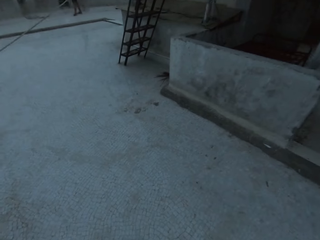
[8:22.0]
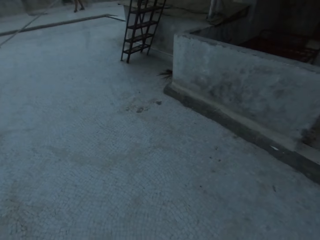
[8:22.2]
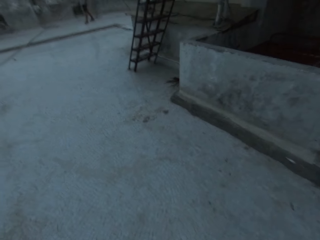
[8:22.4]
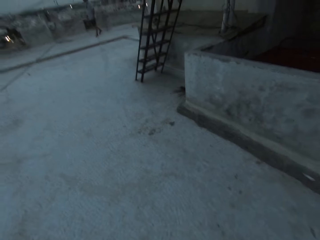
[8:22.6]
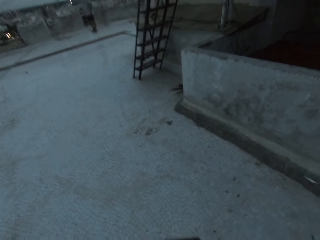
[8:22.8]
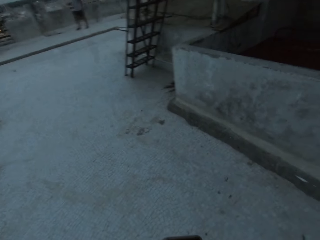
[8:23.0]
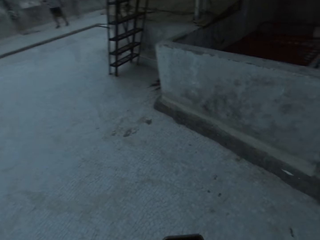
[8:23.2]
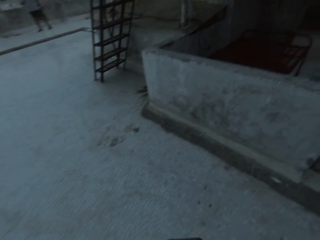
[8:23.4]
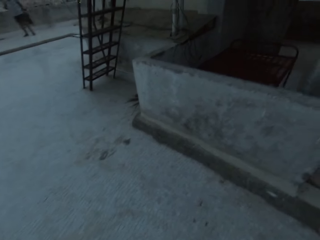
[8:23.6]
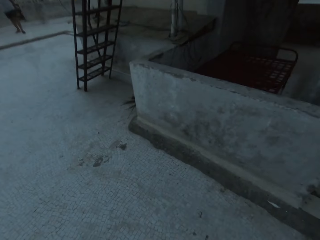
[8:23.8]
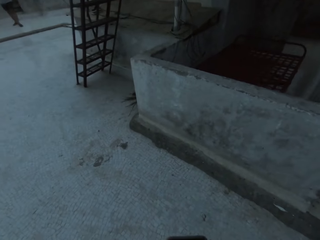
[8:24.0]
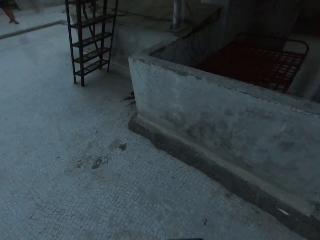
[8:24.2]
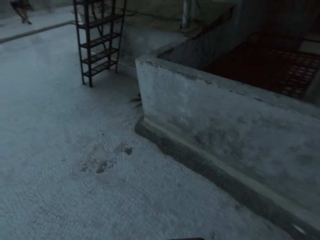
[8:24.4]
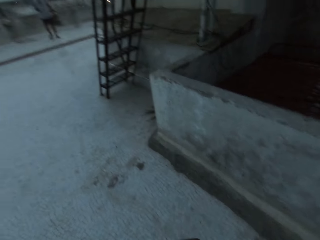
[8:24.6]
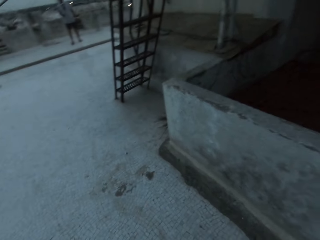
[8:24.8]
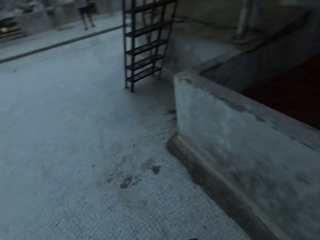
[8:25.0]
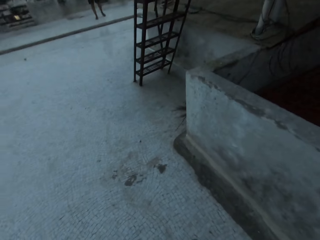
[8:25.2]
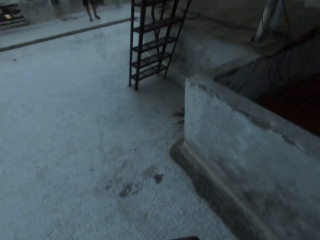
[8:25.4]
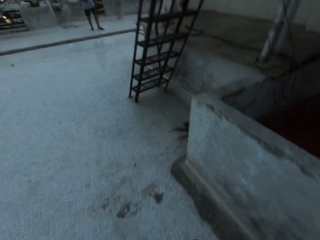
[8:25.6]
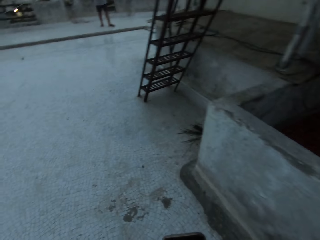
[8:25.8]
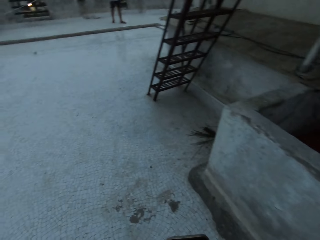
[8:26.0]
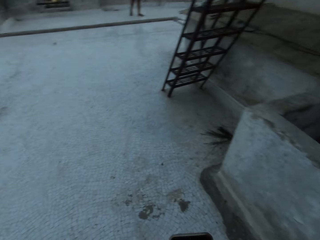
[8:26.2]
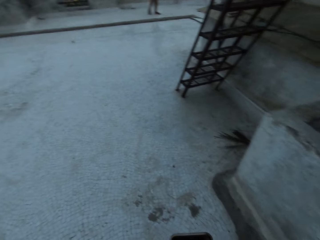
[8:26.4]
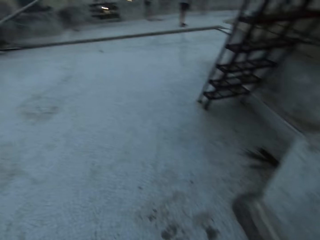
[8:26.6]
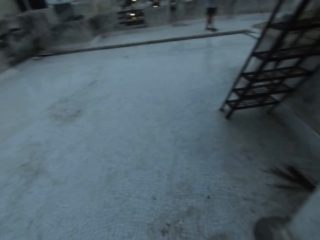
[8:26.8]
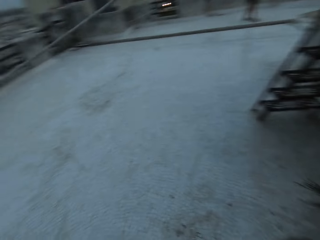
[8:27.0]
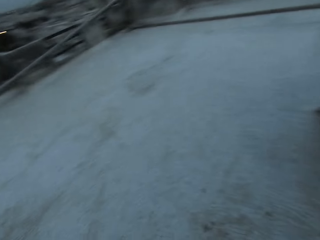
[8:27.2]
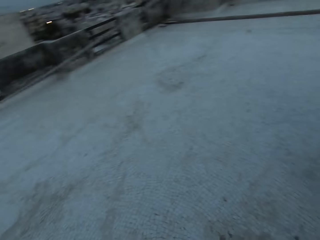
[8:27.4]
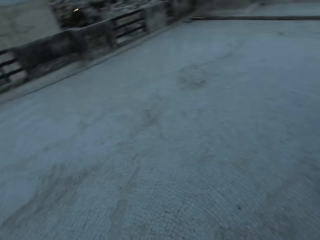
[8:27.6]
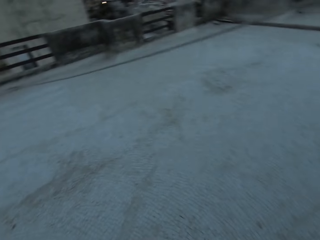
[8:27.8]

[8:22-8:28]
The camera wearer walks around the rooftop.

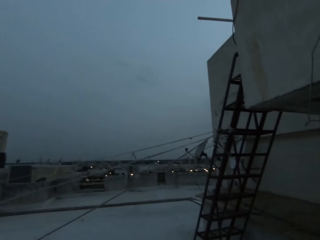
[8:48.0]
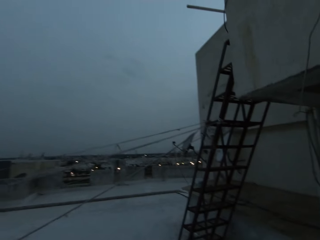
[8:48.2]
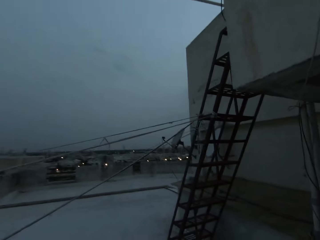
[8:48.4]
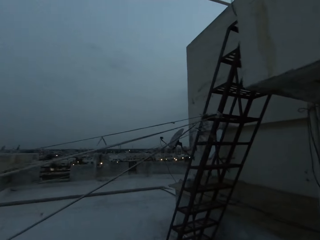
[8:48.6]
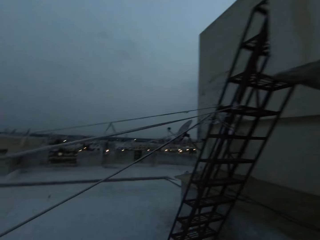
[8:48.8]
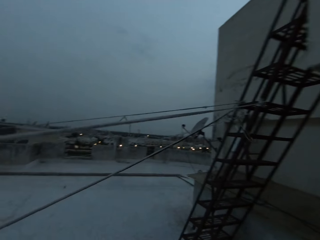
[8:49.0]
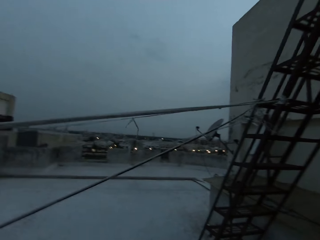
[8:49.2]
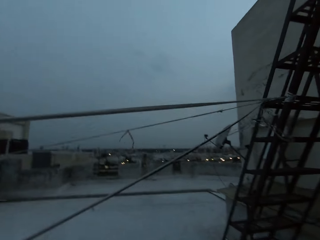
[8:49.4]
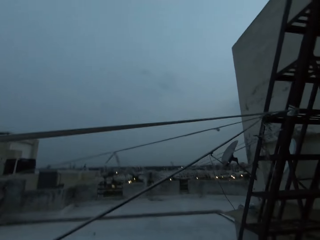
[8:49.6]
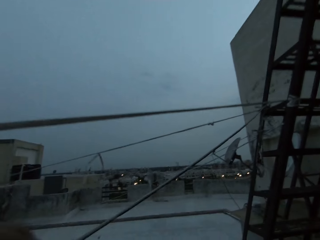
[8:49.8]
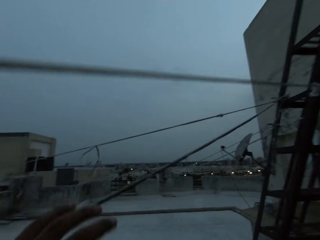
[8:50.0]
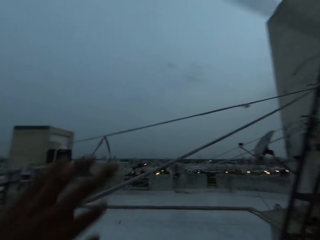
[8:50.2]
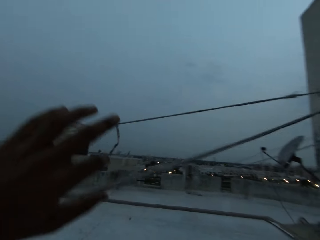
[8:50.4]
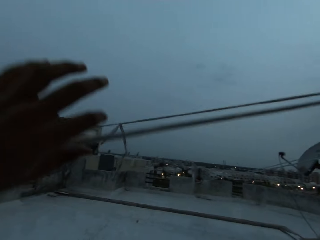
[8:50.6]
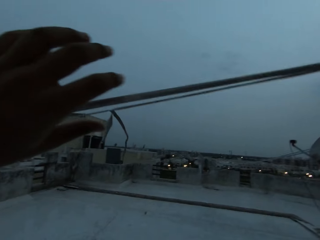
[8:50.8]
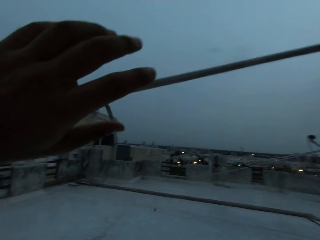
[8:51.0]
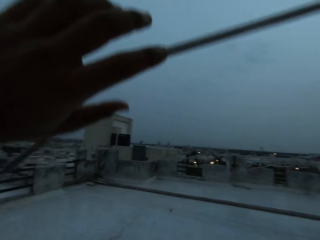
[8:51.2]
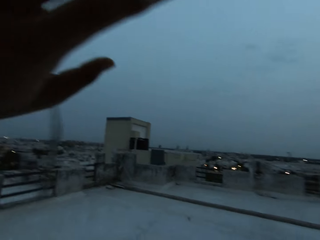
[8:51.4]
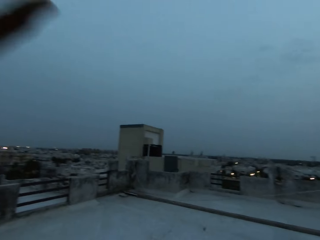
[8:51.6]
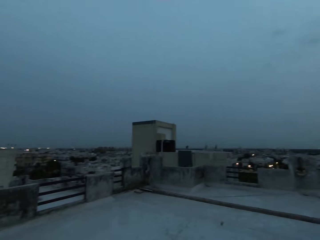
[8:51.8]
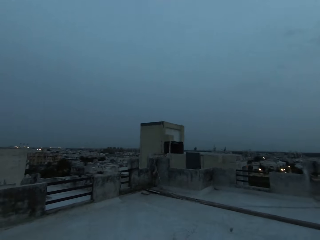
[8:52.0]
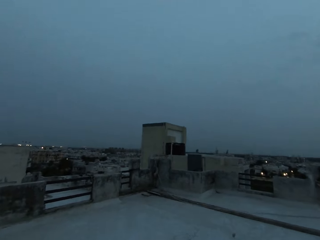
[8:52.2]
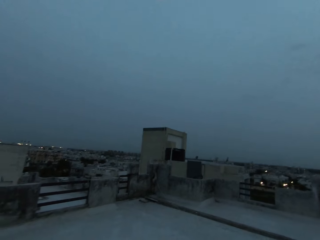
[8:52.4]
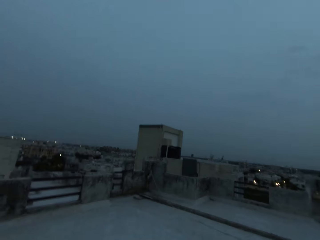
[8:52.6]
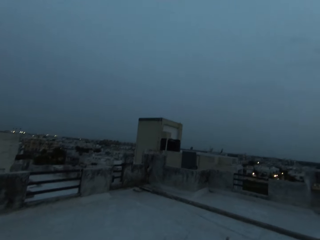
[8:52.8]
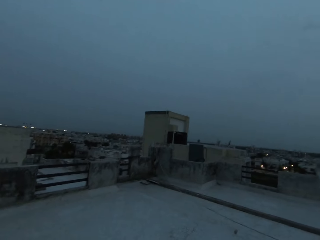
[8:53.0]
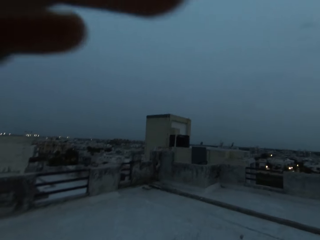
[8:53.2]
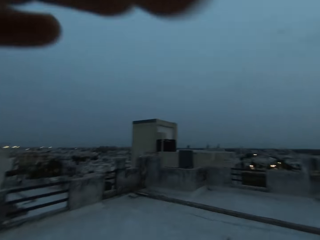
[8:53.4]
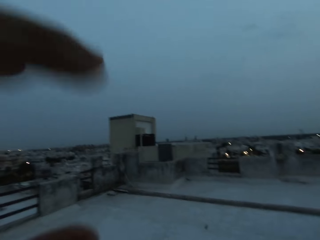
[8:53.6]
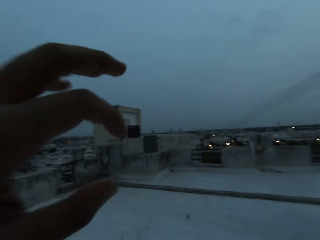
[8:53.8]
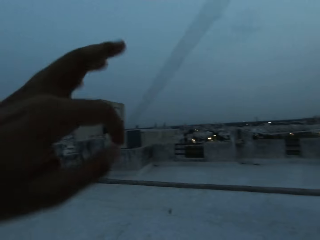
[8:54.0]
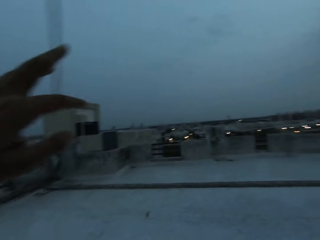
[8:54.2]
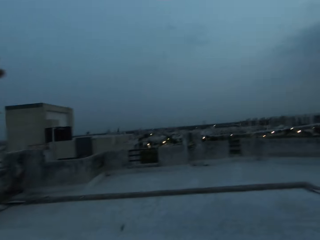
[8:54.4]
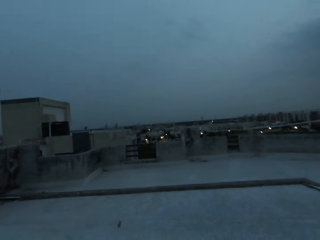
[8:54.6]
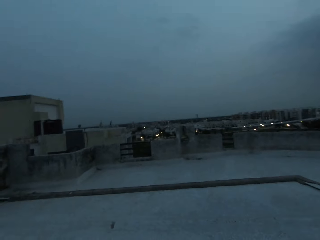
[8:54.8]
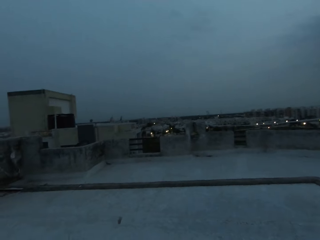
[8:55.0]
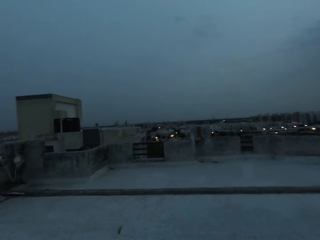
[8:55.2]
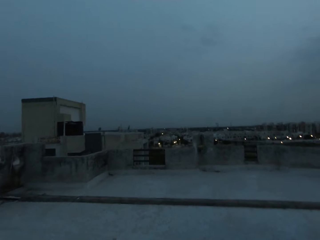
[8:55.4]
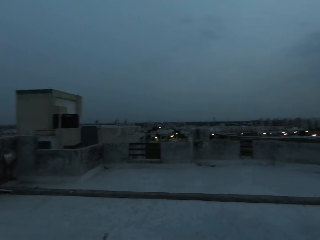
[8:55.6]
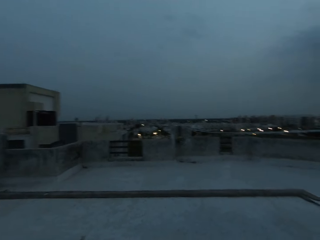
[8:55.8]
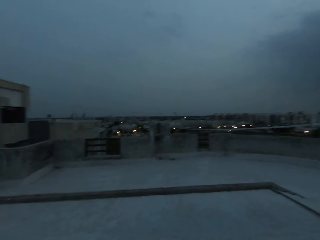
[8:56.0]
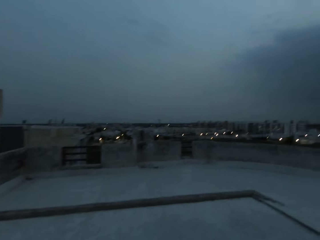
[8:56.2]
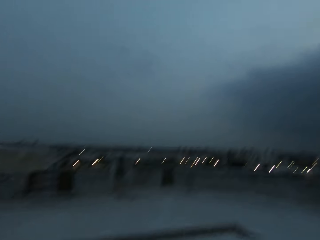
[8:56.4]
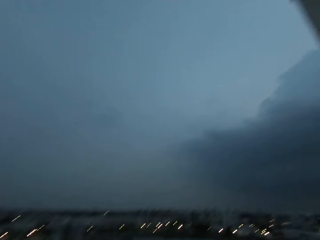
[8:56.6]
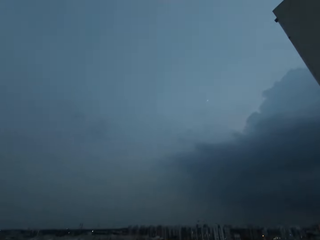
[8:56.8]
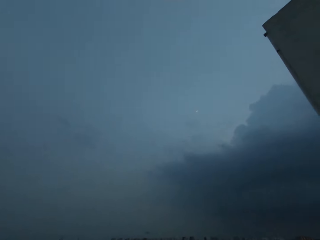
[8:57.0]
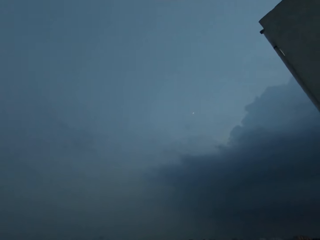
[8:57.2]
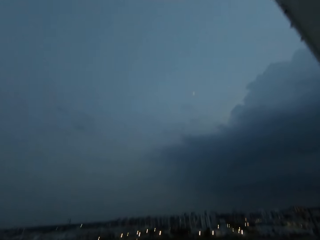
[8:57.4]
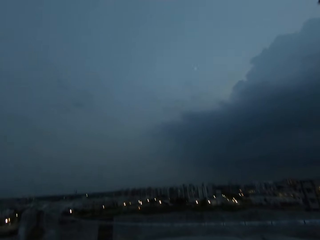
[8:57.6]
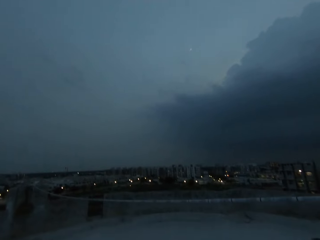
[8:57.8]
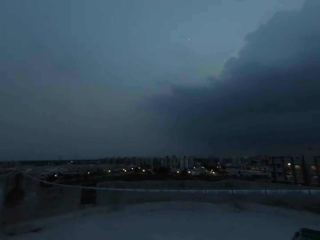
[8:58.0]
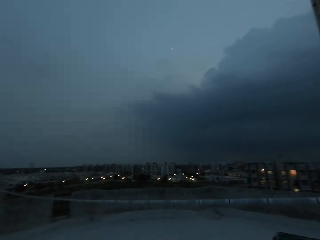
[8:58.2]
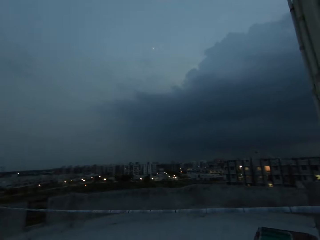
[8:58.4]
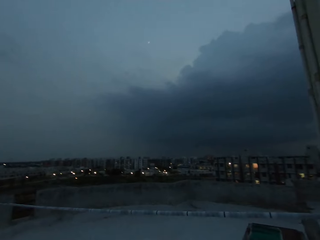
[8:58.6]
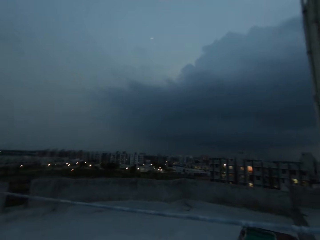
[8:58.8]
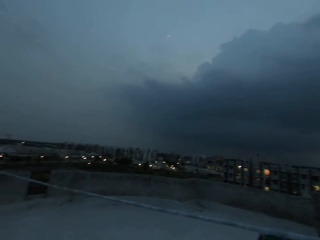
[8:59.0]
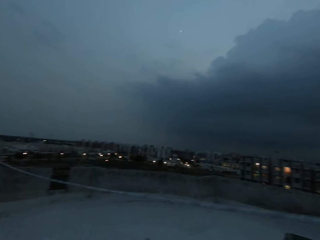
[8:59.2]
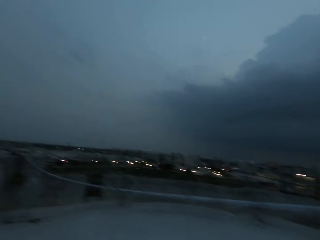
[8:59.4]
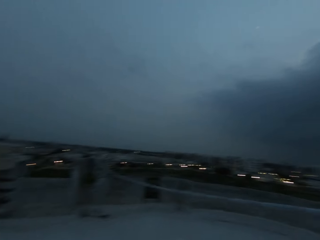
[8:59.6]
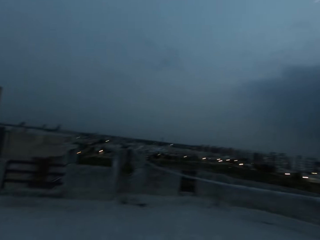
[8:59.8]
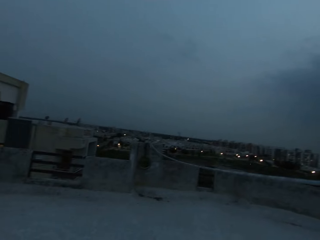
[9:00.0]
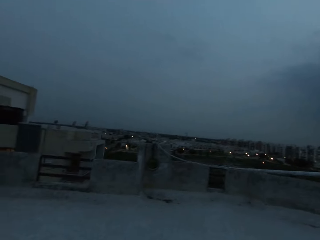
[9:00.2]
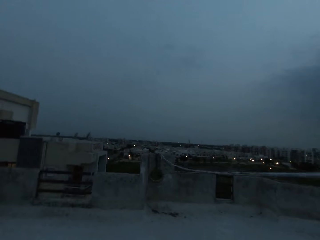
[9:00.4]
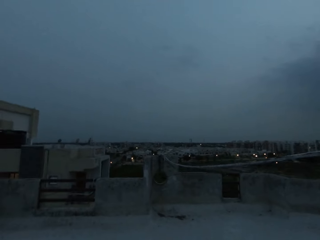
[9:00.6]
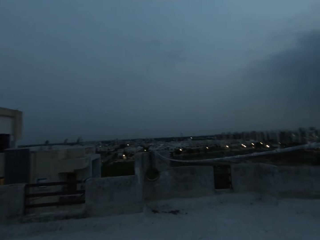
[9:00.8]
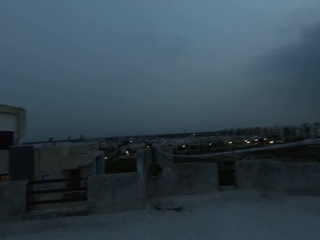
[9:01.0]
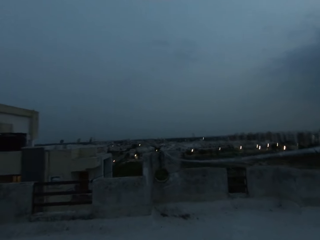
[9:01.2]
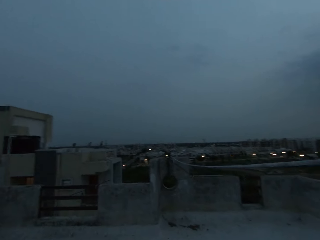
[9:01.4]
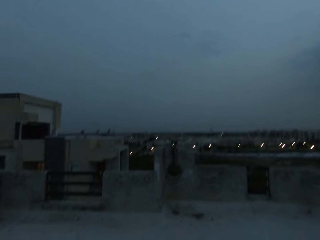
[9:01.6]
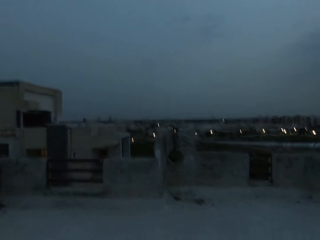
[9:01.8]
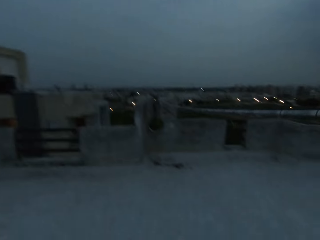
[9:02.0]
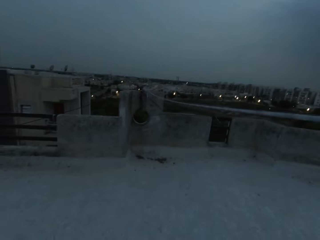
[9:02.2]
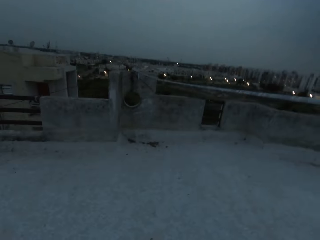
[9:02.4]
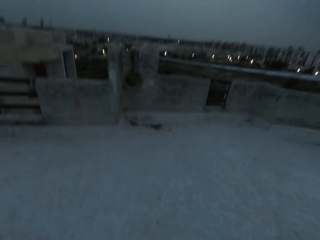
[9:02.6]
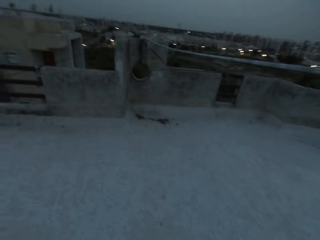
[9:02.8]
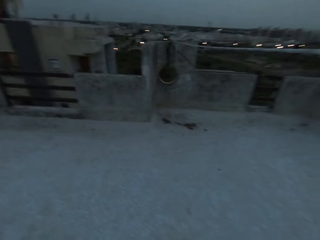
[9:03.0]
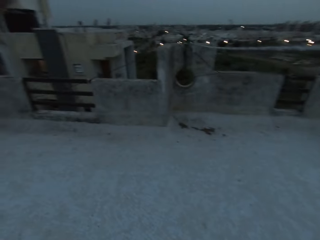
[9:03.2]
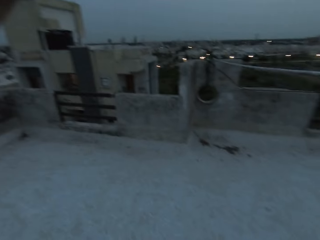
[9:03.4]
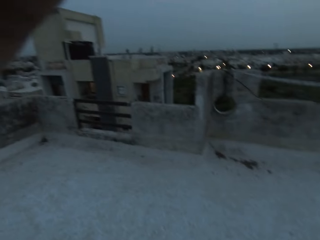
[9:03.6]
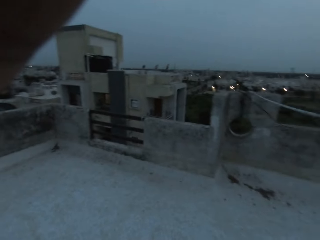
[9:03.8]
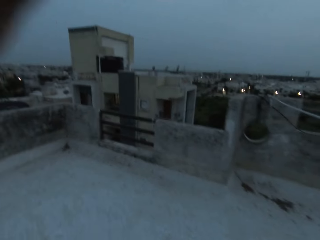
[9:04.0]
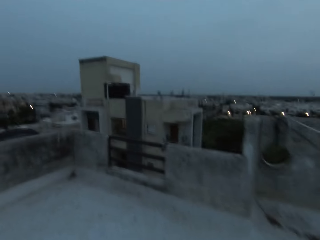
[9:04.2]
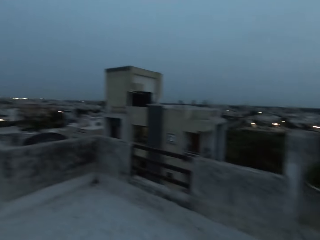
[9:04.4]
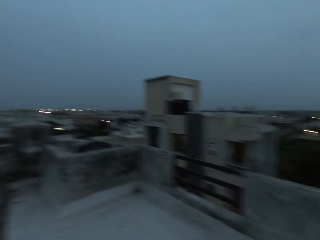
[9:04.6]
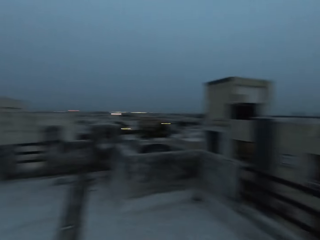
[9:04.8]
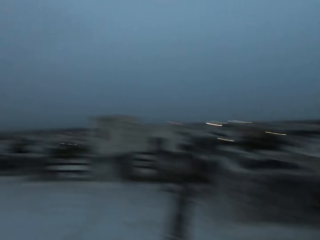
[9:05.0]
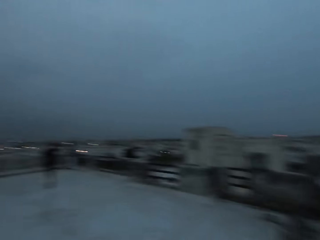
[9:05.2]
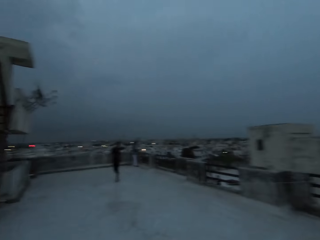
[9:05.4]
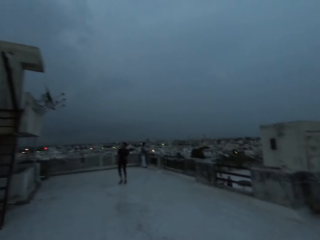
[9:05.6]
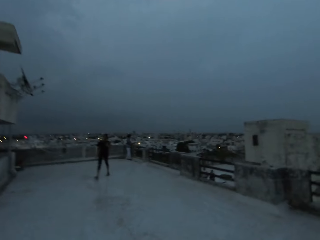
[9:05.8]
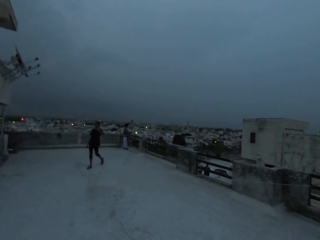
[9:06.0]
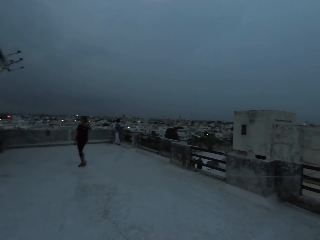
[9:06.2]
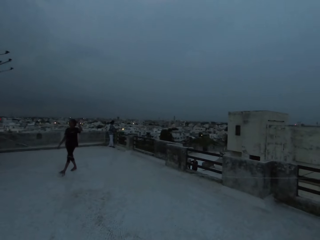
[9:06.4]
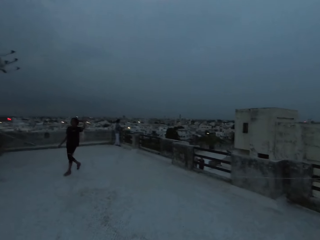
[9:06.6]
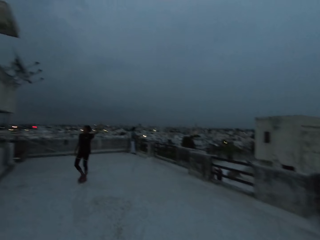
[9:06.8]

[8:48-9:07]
The camera wearer moves a rope with his left hand. He touches a camera on his head with his left hand.
